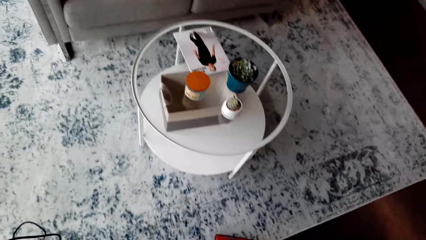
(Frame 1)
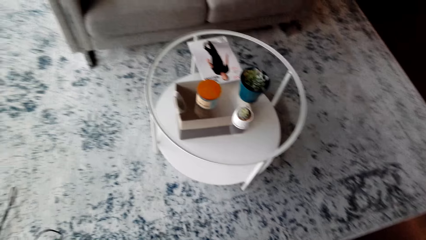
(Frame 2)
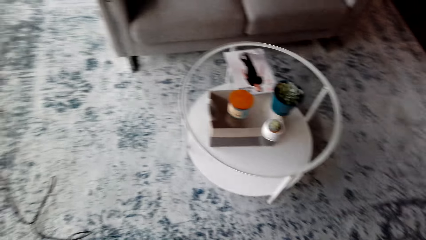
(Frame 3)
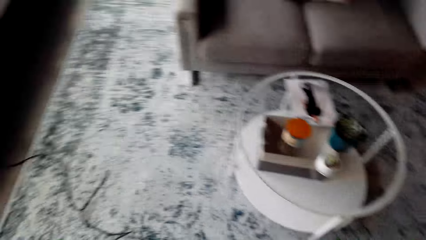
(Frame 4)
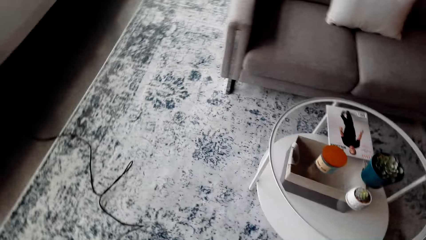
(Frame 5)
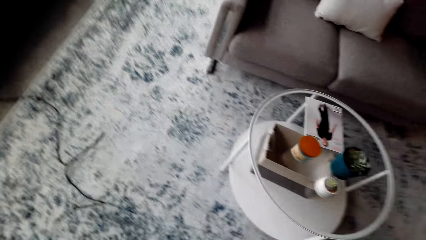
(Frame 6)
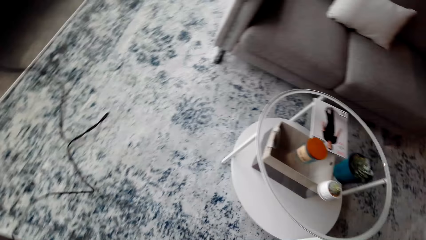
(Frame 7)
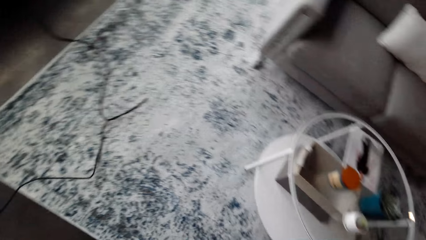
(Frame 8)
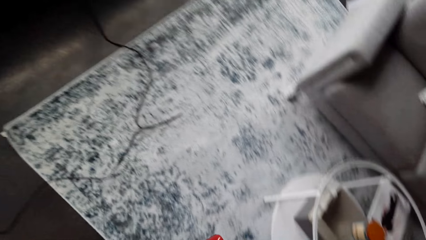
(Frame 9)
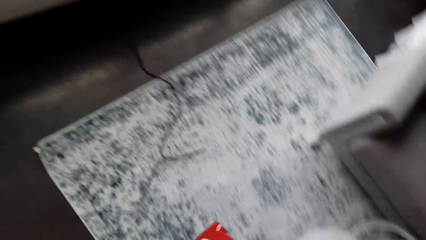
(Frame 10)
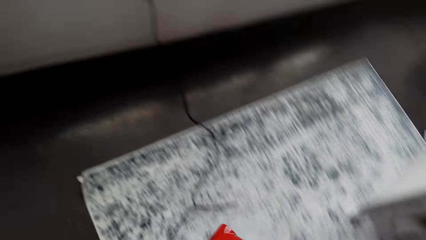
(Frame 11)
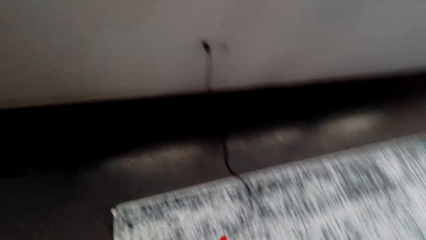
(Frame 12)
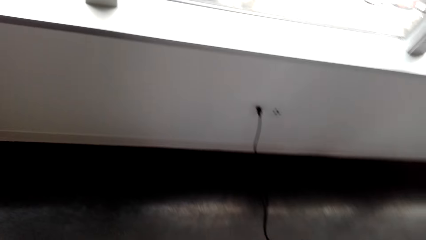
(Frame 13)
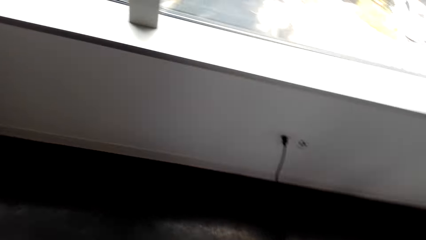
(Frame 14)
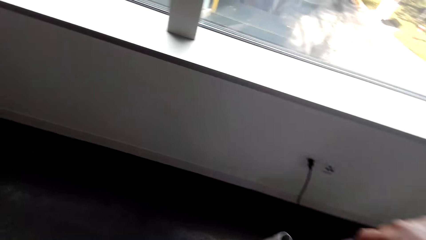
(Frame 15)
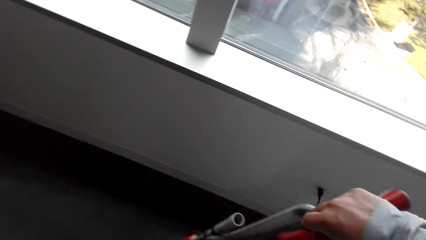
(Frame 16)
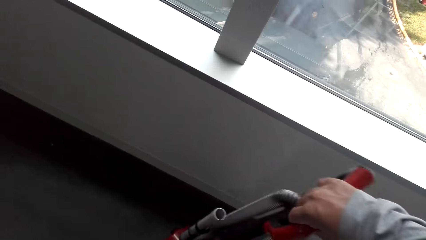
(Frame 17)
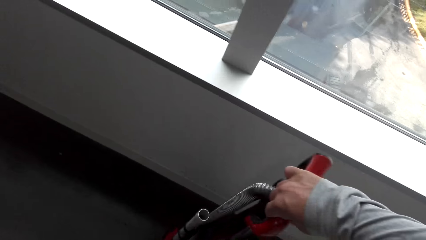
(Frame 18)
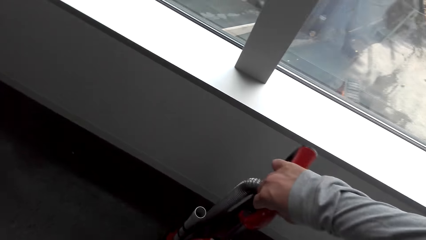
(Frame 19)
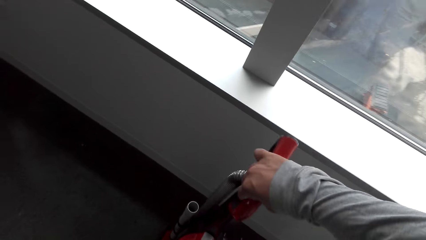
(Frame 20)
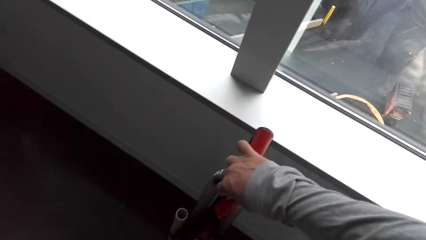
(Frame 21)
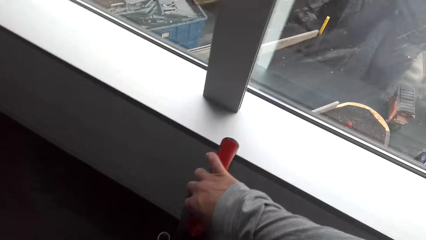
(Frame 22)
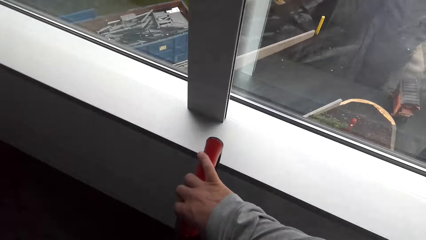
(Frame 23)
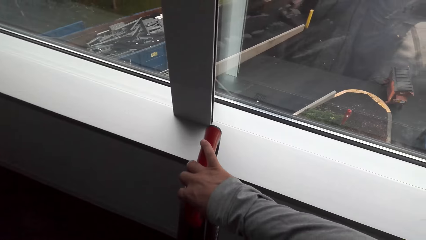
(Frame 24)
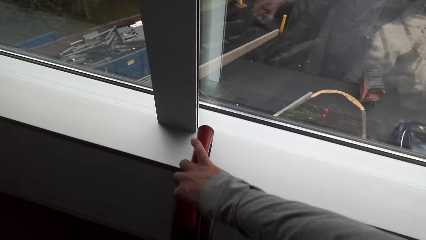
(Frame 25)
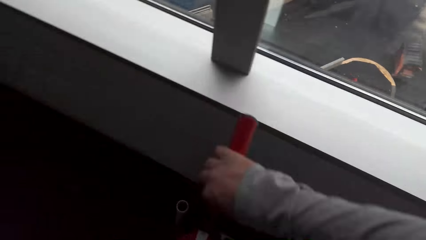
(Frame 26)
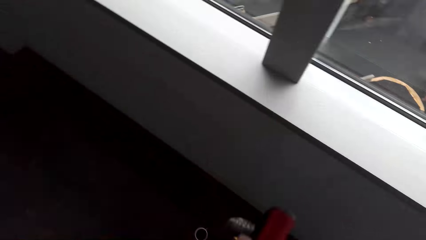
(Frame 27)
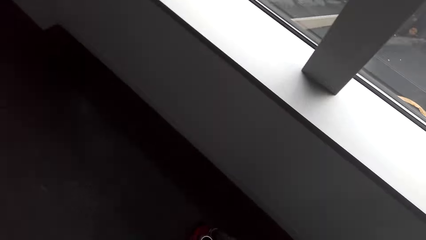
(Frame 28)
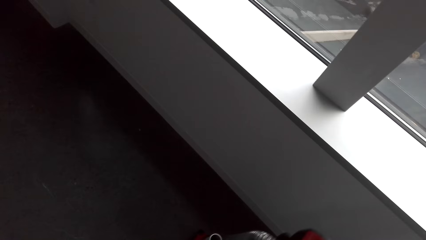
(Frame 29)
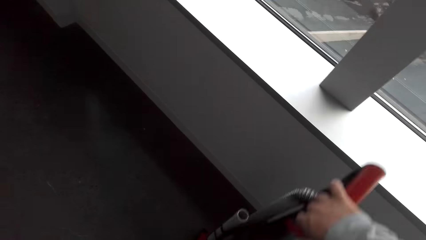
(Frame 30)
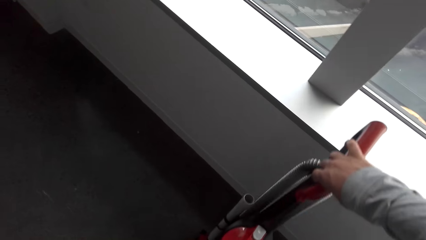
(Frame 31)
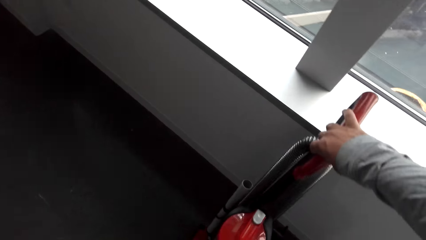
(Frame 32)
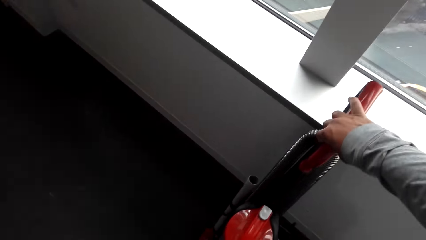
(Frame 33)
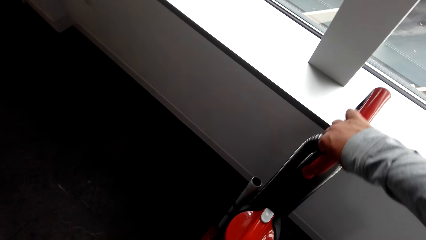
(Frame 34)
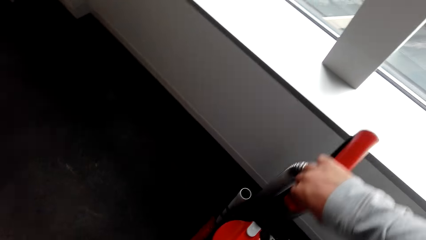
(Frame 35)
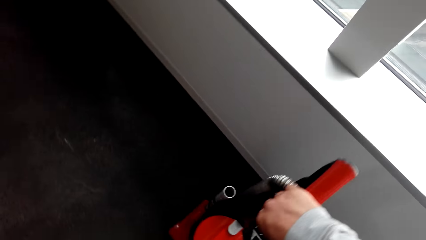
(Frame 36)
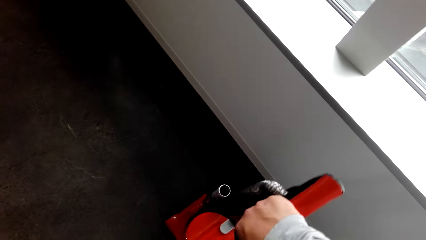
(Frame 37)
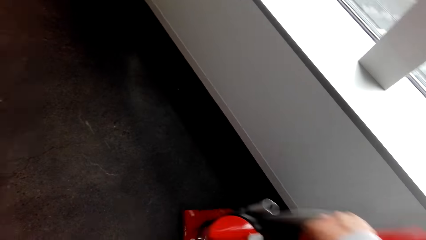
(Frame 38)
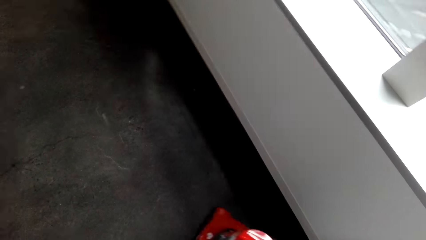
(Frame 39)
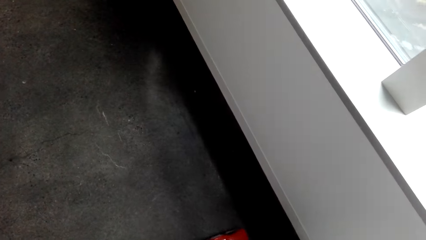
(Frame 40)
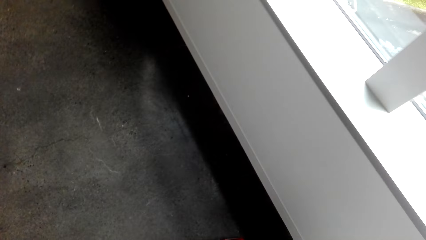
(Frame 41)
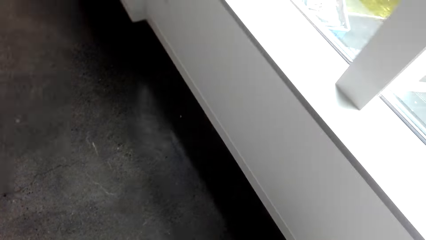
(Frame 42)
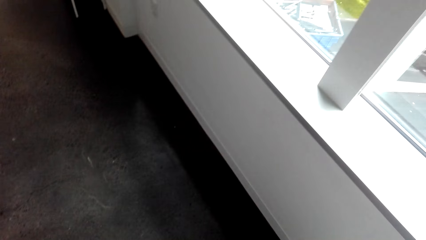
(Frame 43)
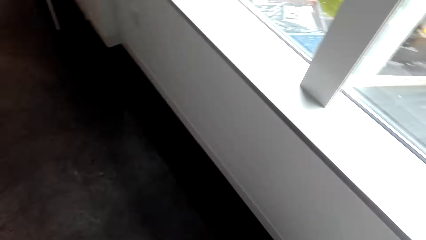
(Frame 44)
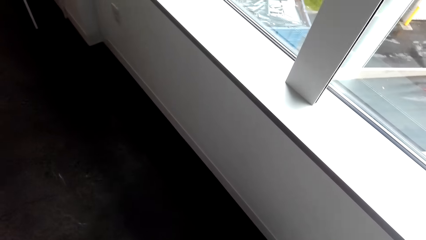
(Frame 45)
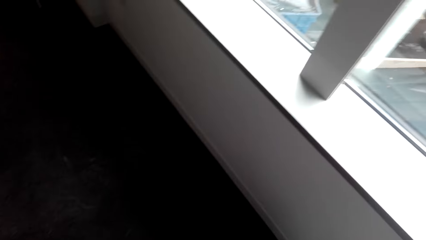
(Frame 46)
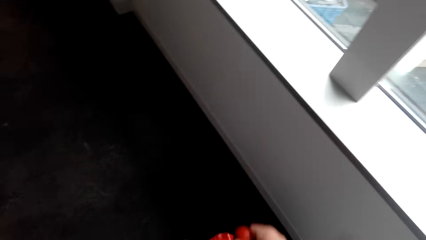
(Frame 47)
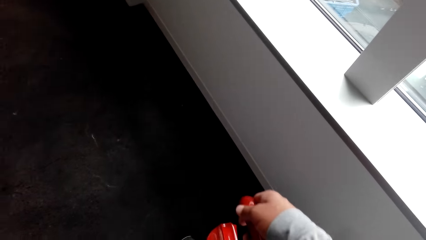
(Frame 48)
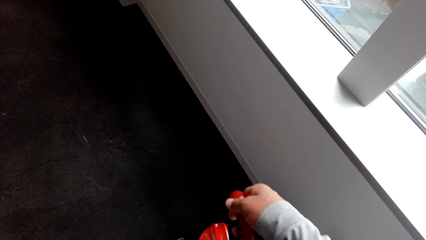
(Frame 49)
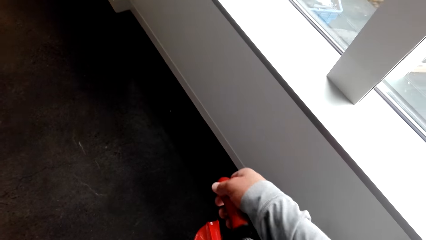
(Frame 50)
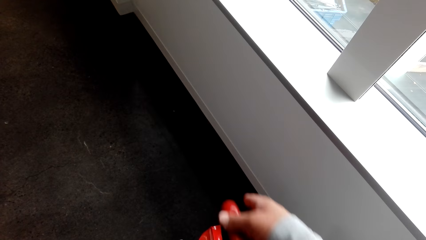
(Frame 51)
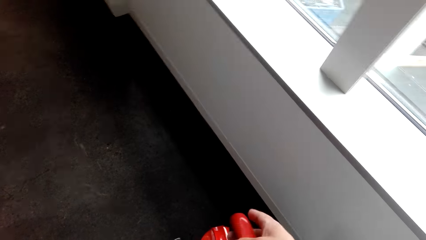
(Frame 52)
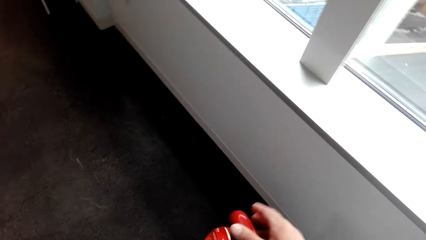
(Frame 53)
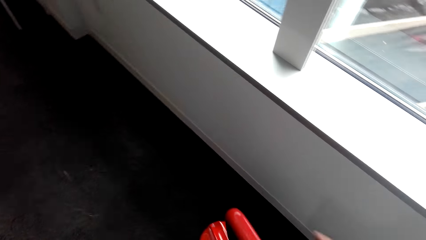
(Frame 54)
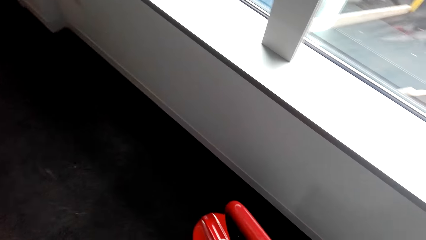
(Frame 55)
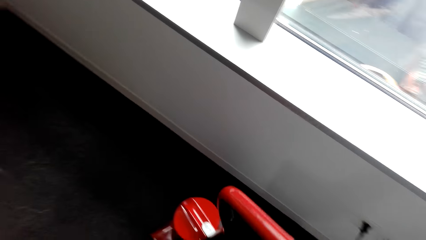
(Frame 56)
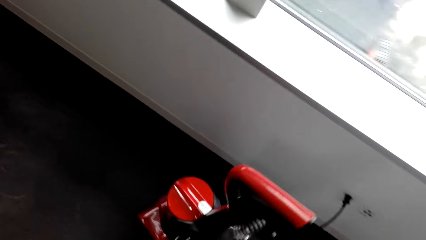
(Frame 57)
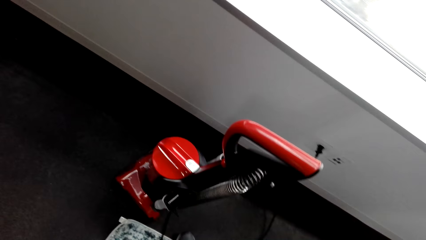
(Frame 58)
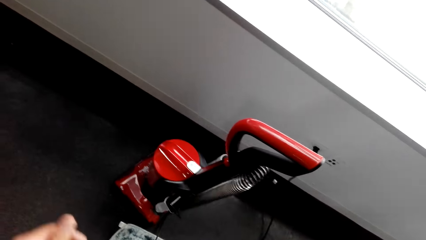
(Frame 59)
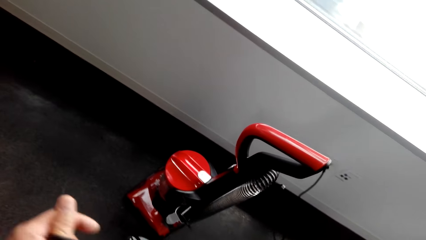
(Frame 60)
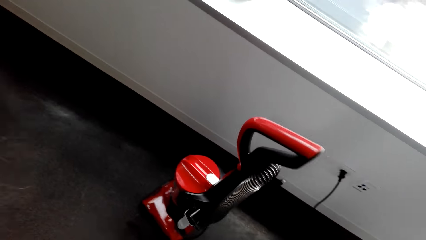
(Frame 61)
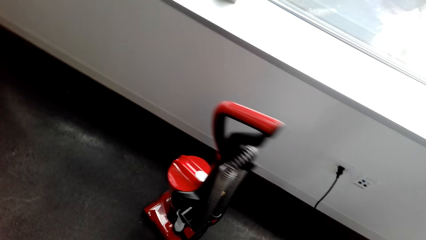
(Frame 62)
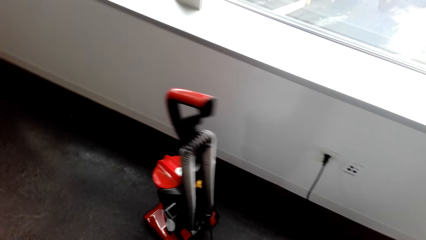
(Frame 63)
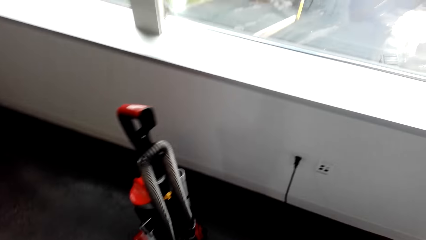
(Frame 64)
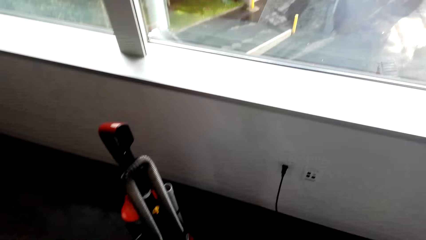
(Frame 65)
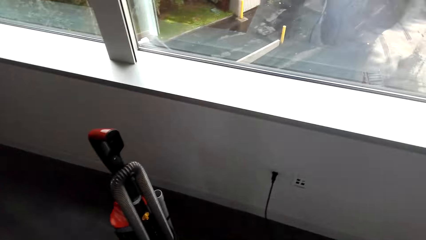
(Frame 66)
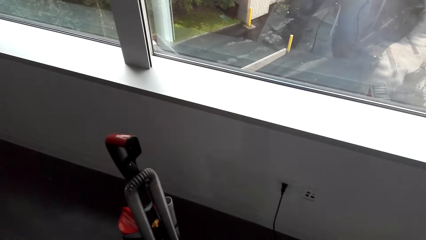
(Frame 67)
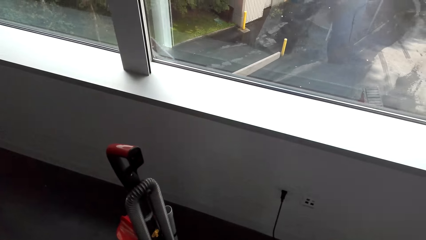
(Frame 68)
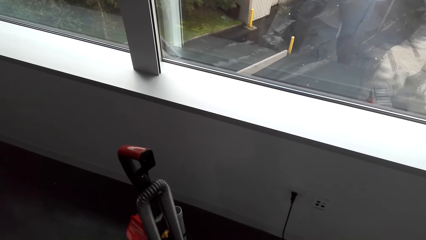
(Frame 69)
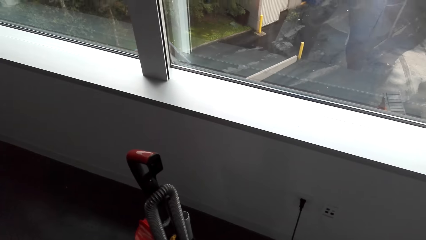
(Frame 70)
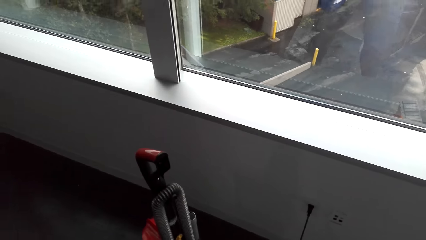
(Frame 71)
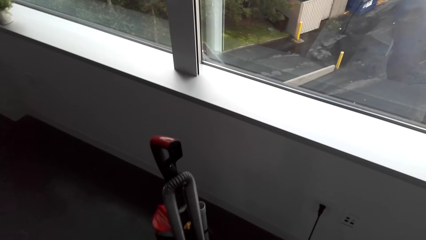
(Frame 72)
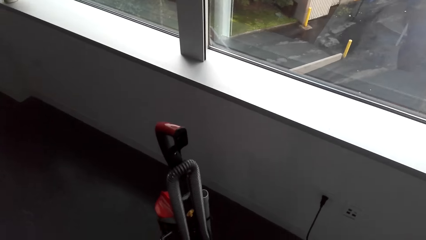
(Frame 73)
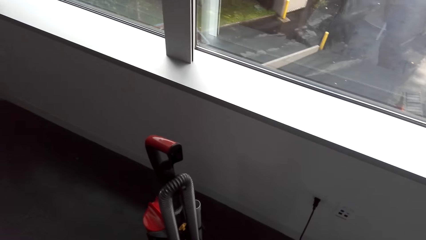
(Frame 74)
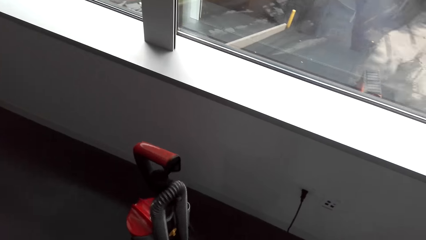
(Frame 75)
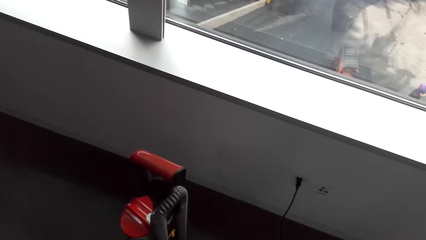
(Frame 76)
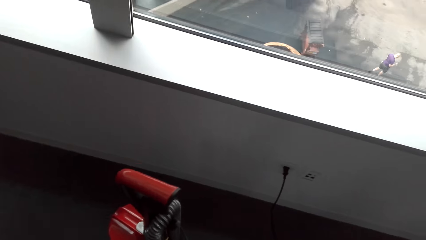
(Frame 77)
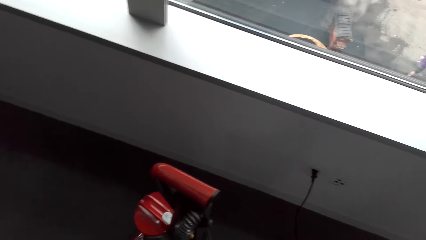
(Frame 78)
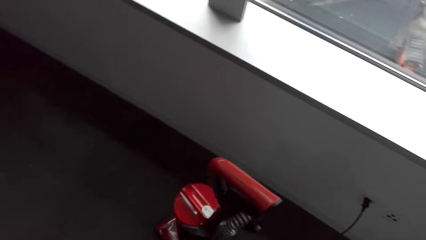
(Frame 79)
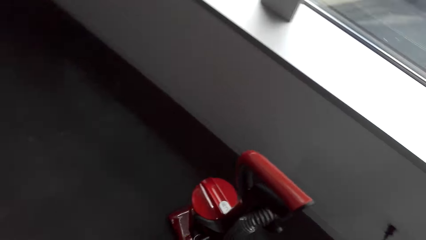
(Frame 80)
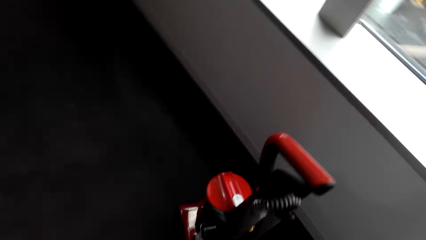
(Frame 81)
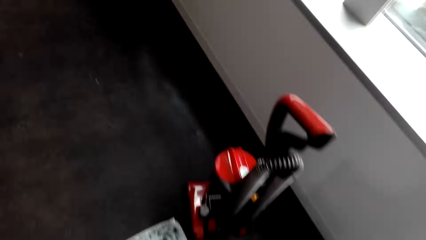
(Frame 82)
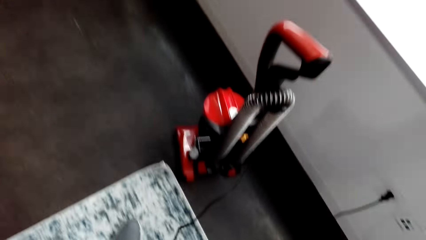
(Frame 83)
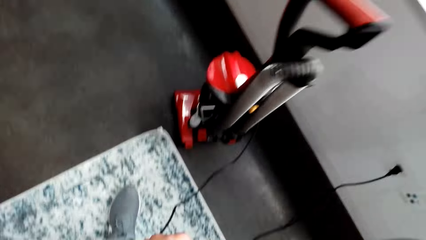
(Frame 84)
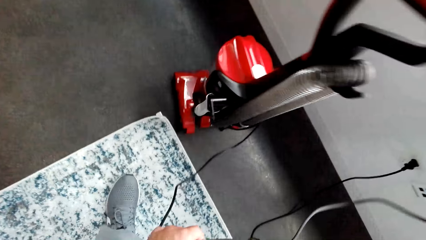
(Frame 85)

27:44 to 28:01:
The camera wearer puts off the hoovering machine. They move around the room with the hoovering machine. They place the vacuum cleaner on the floor against the wall. They move around the room.
